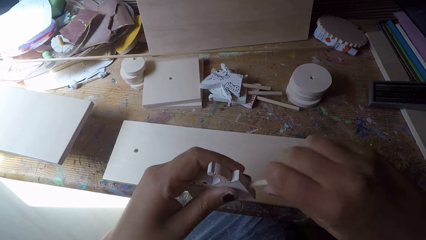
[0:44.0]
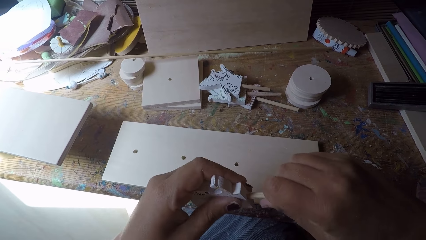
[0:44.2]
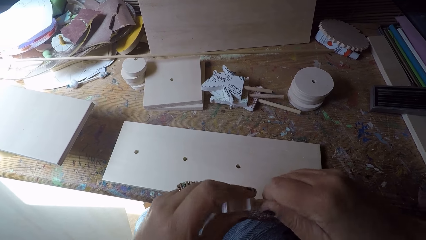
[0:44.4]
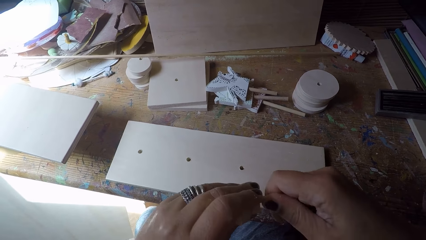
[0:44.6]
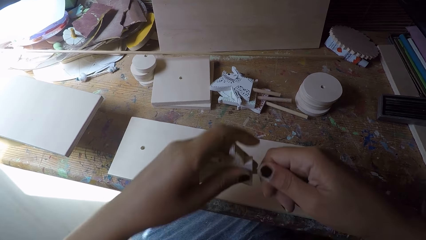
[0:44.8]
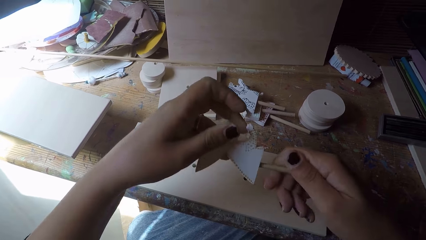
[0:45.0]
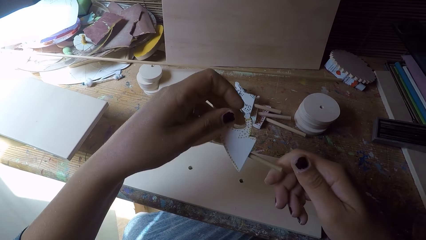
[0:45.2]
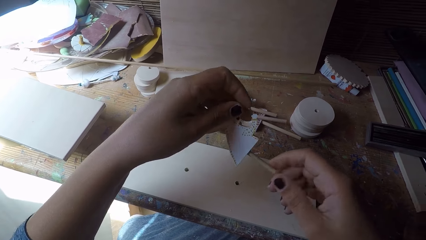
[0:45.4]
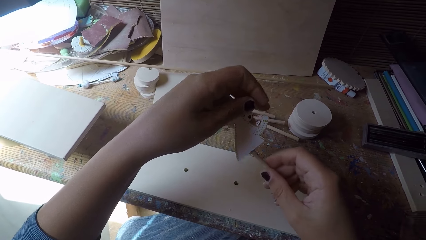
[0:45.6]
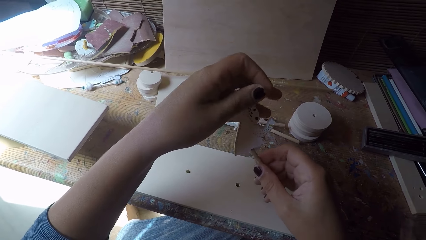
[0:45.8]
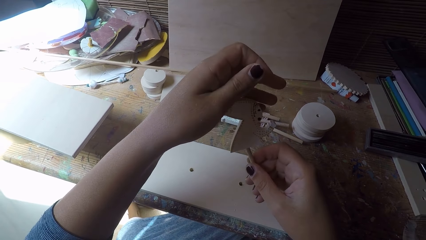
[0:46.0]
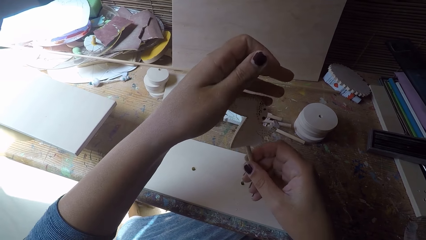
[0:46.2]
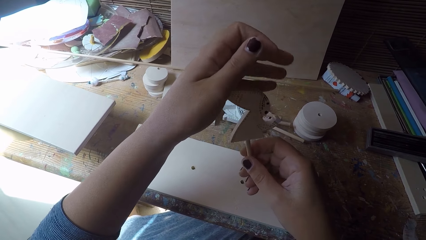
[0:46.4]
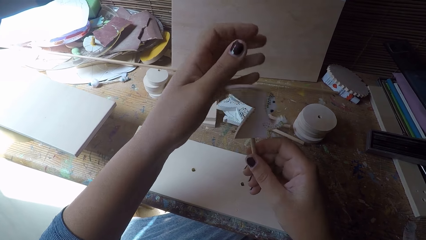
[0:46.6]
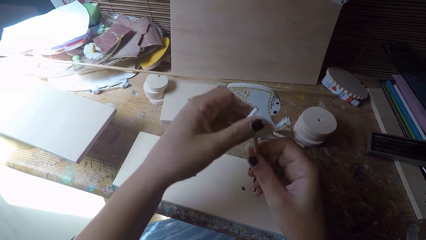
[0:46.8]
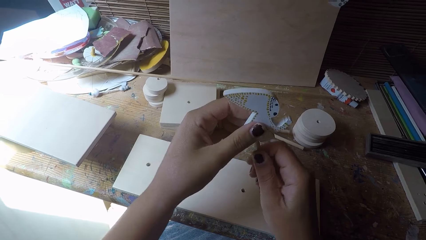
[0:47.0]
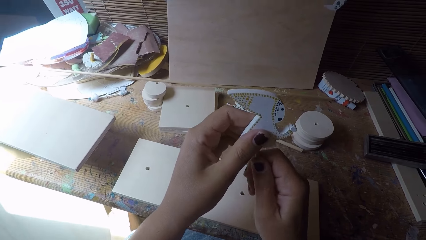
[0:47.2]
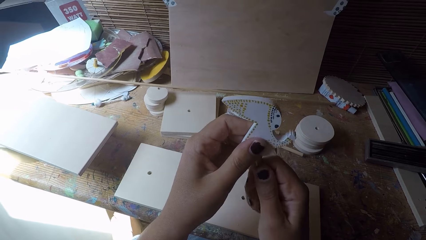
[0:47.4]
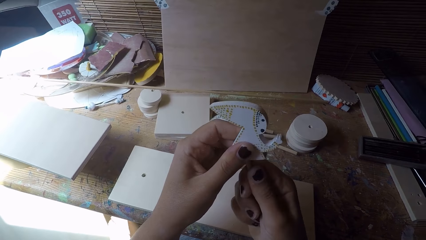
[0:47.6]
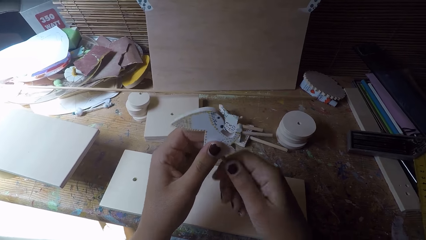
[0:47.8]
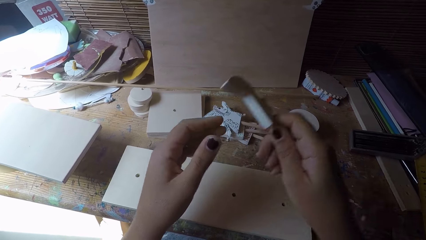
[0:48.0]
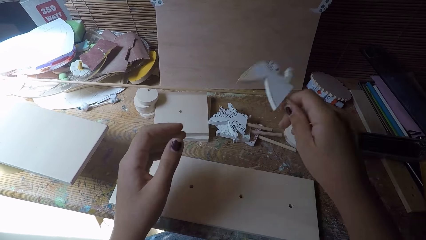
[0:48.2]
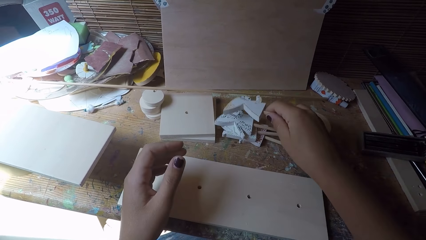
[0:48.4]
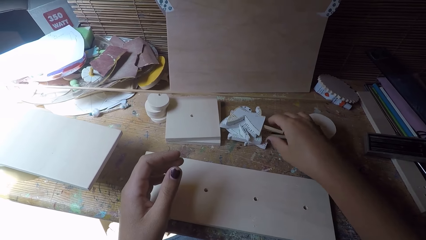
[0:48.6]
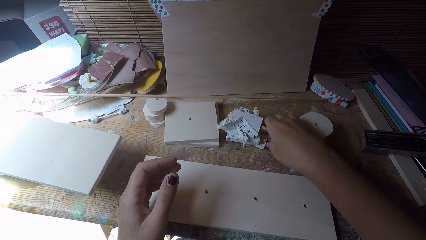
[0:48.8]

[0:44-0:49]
The camera wearer holds the craft board. They drop the woodwork on the table.

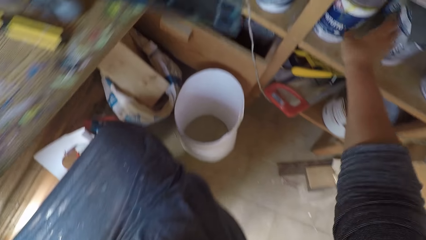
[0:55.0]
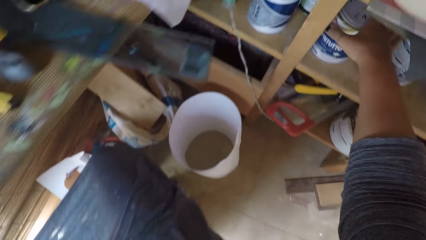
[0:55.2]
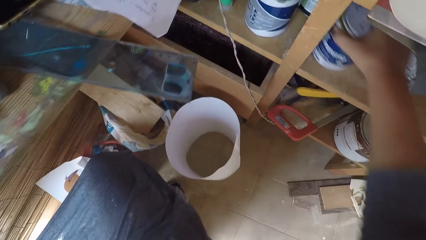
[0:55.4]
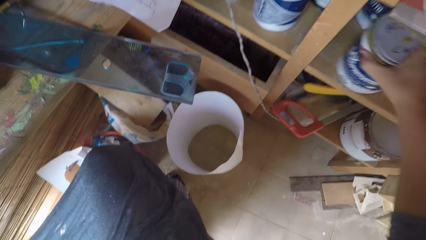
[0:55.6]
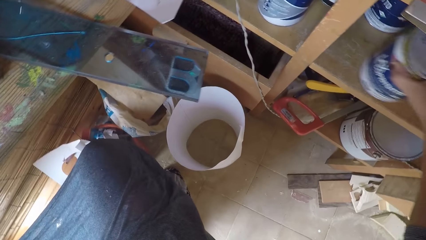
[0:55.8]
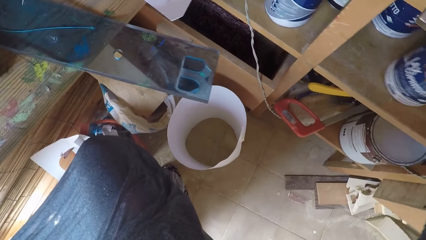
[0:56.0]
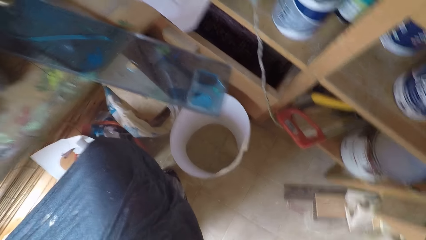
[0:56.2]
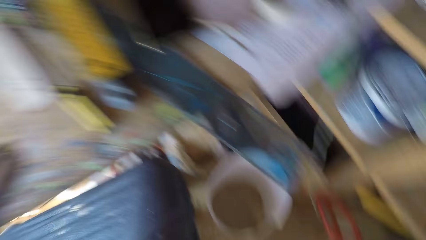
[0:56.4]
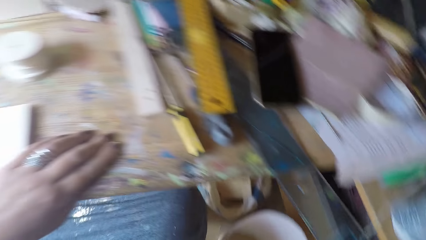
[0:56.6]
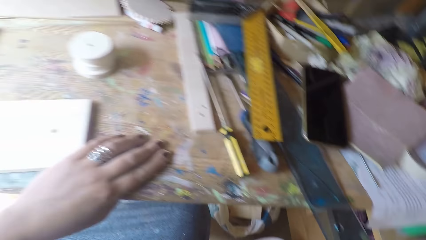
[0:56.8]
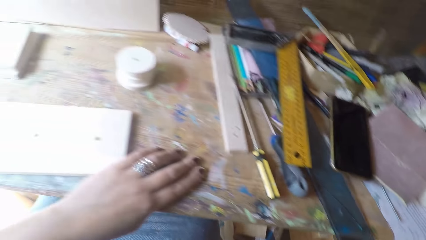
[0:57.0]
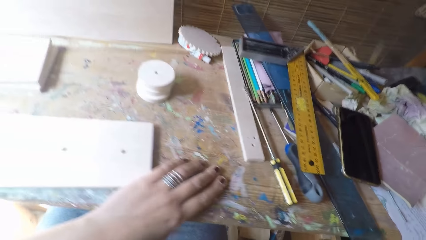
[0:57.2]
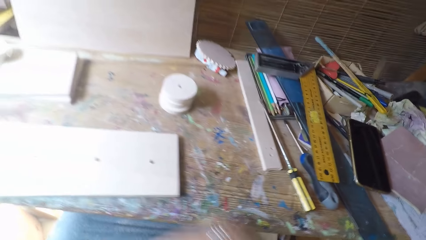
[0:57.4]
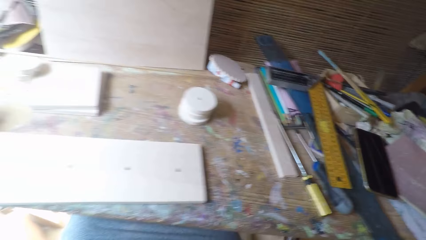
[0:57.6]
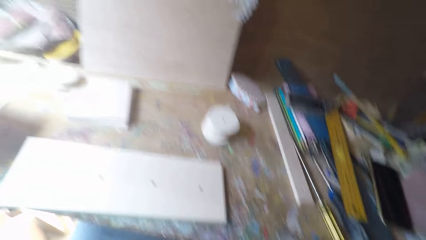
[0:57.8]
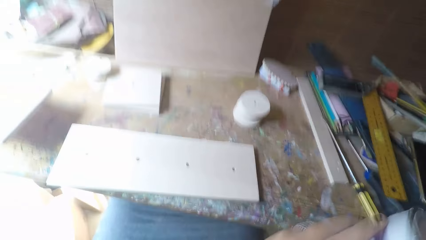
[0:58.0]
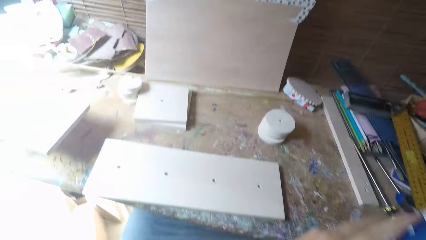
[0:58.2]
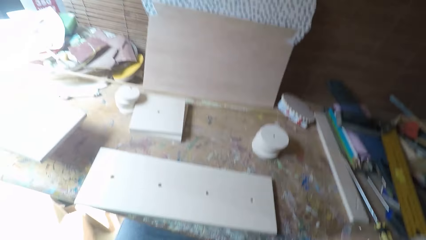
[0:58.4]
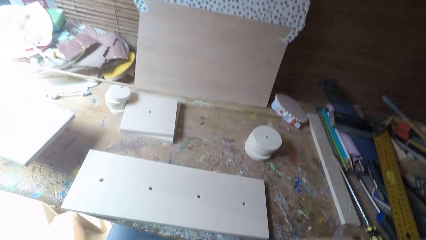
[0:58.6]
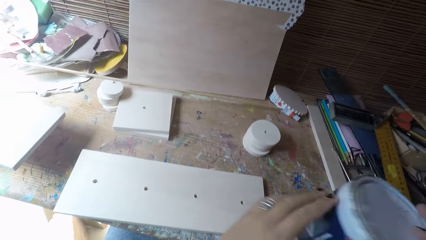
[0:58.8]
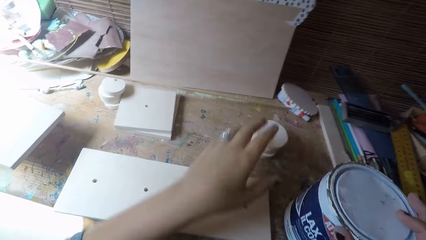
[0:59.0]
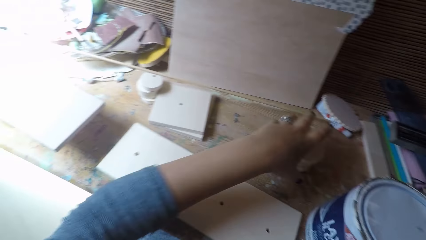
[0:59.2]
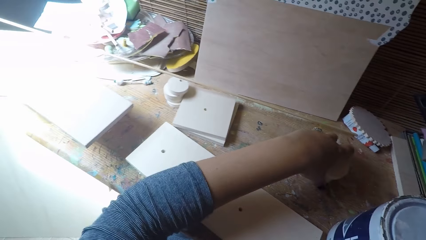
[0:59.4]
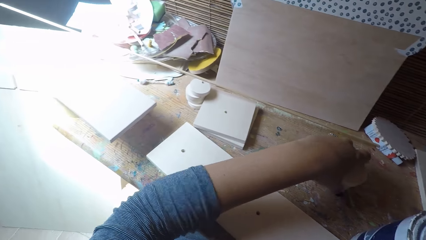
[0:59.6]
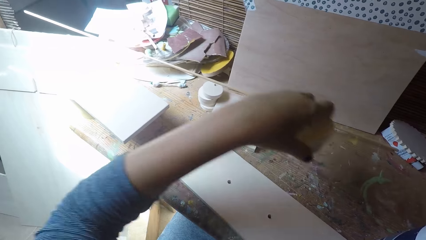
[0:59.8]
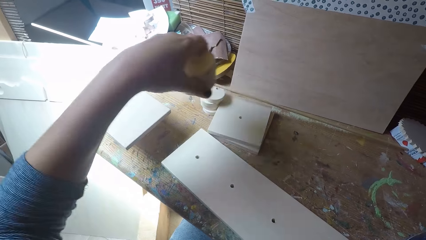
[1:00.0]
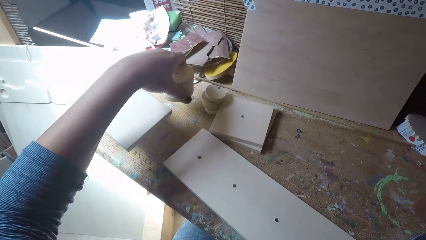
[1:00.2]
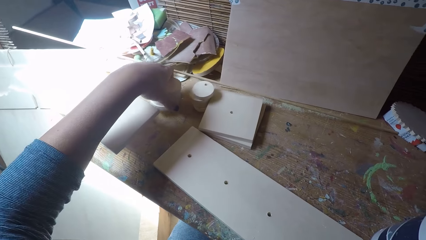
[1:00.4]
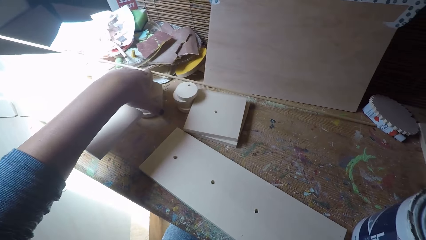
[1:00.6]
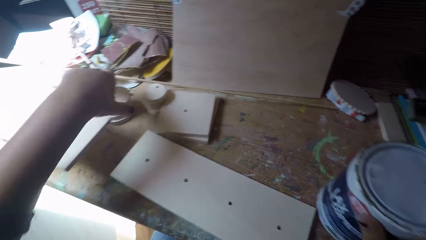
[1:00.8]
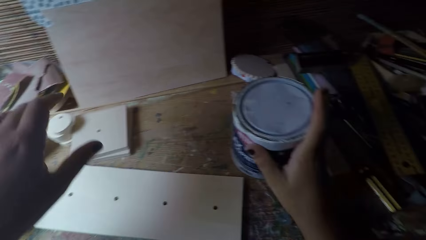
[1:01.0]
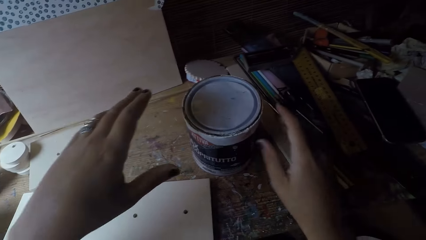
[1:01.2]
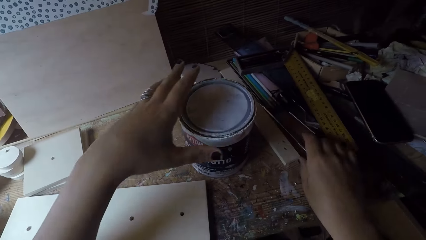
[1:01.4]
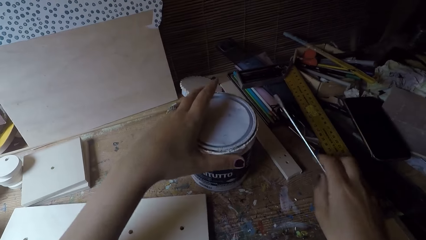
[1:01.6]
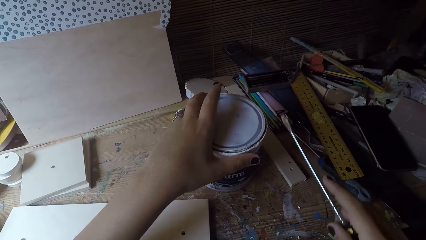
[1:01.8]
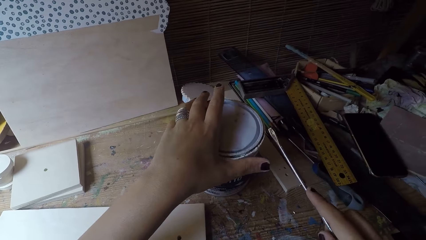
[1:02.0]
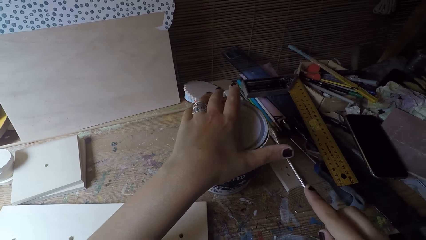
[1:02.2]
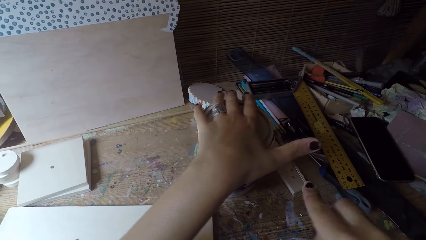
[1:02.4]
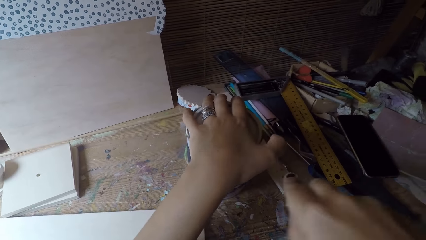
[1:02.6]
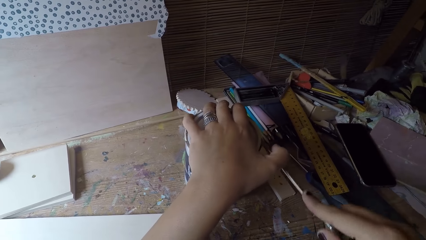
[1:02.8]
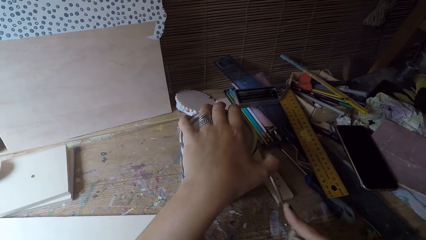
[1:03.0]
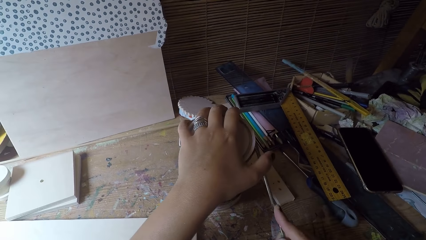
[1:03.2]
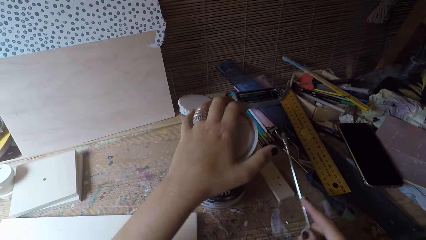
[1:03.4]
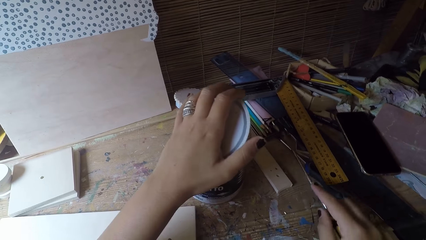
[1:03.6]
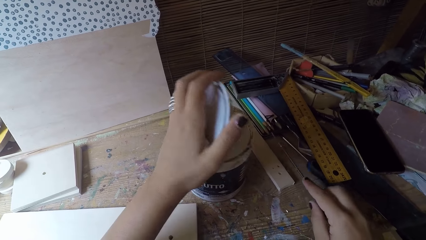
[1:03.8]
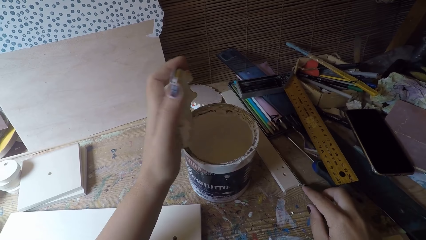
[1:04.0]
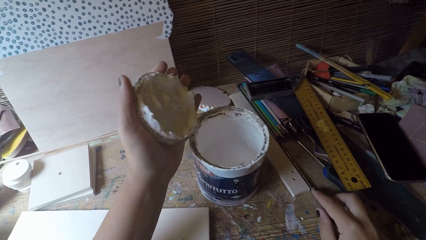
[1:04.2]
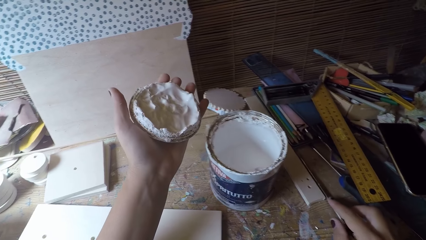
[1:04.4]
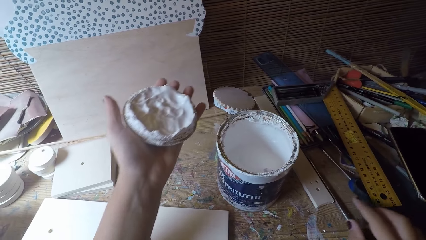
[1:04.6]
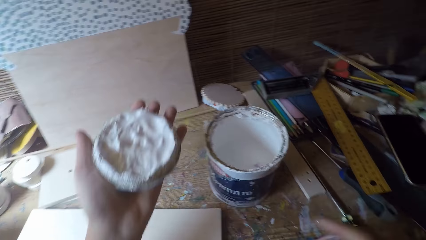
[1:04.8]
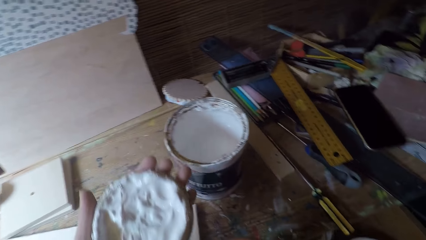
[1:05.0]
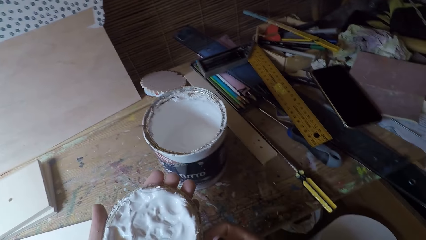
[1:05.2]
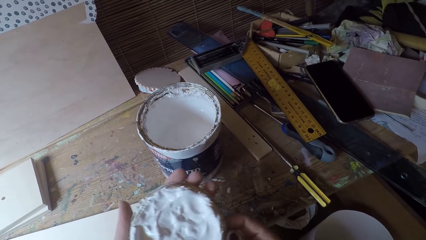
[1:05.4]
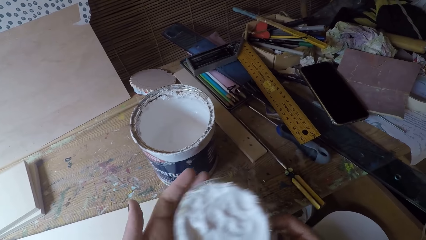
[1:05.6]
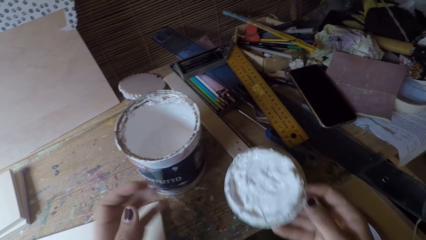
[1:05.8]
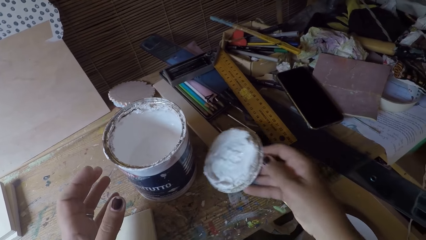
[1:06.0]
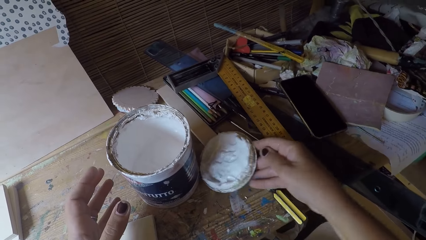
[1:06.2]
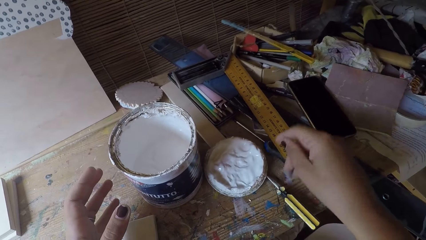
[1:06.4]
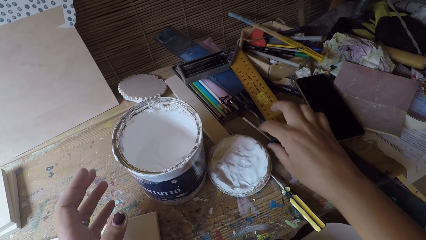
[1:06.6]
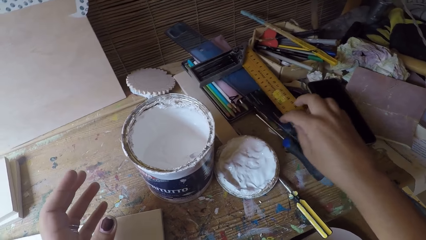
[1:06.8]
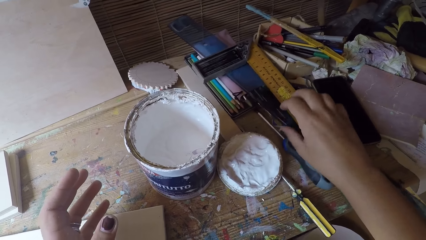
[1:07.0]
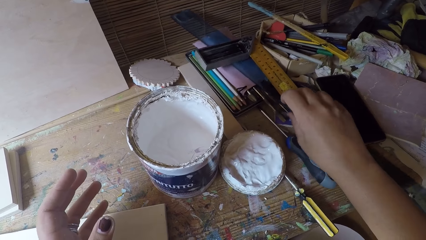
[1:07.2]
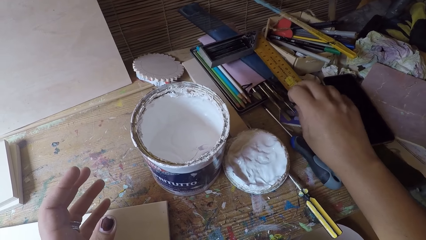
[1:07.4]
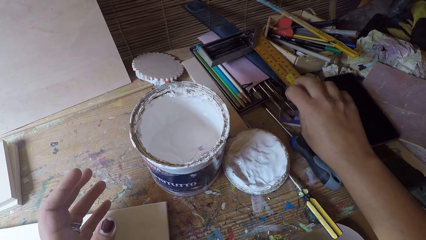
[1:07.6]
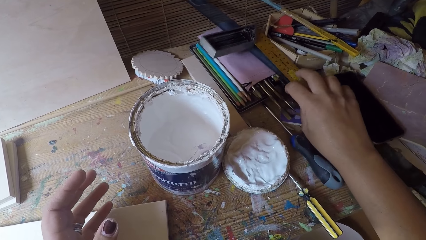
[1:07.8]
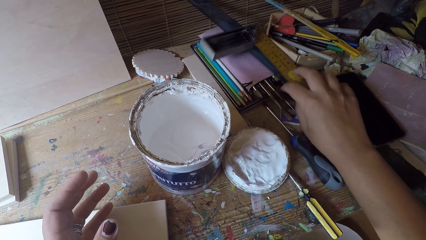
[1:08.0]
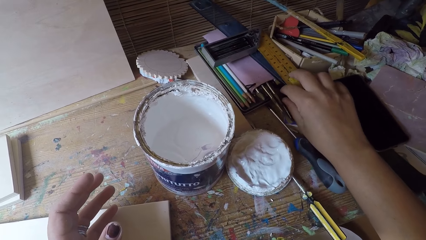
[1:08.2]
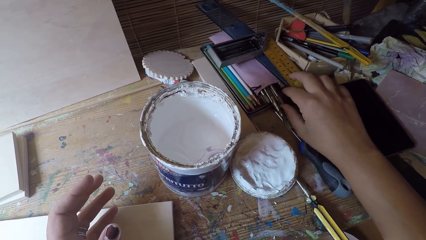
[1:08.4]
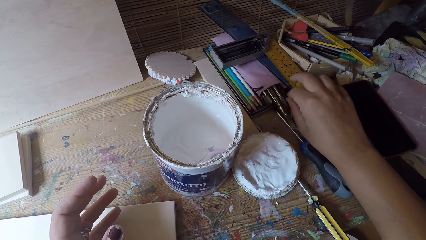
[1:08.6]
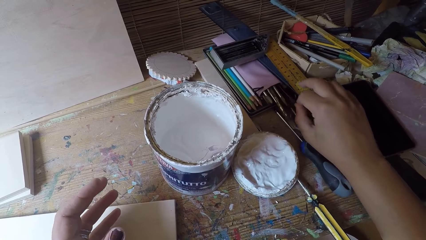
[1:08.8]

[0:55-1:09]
The camera wearer moves a container or tin of paint in a shelf with her right hand. She picks a container of paint from the shelf with her right hand. She removes the hand from the table. She shakes the container with both hands and drops the paint on the table. She moves some woodwork on the table with her left hand. She moves the tin of paint. She picks a screwdriver from the table with her right hand and opens the container with the screwdriver. She picks the cover of the container with her left hand. She drops the screwdriver on the table. She passes the cover to her right hand and drops the cover on the table. She picks a paintbrush from the table with her right hand.
